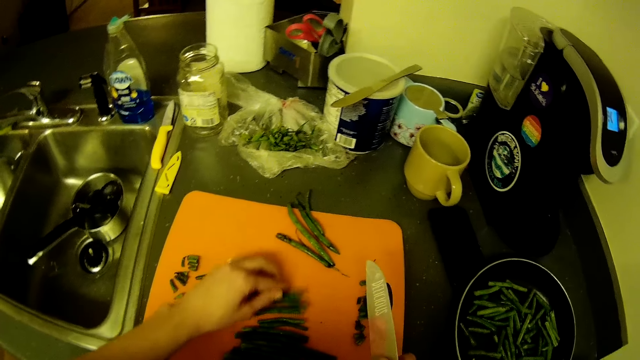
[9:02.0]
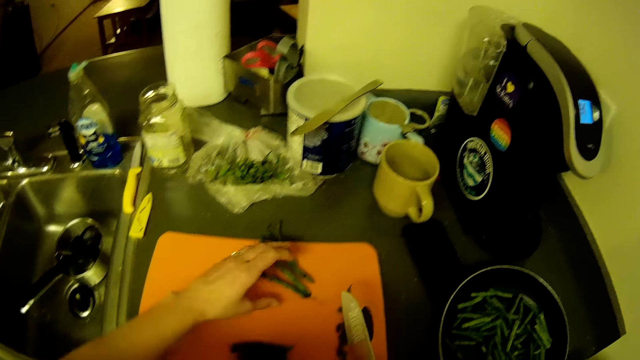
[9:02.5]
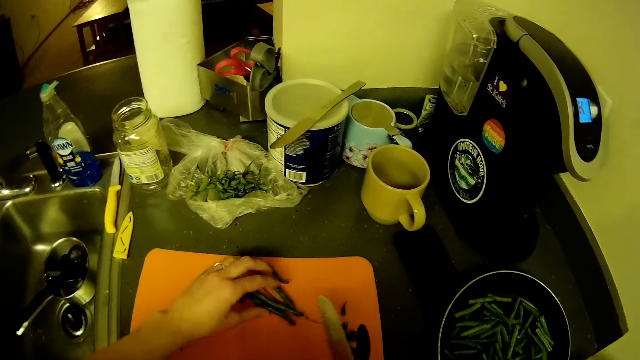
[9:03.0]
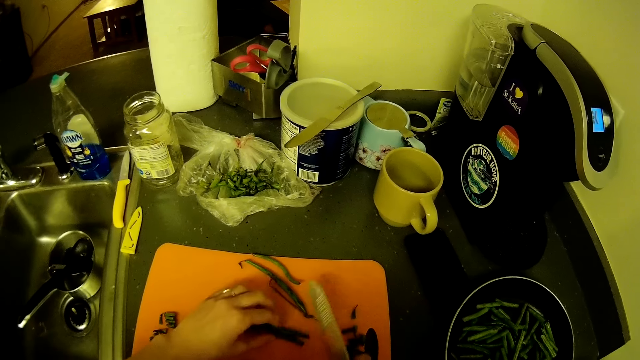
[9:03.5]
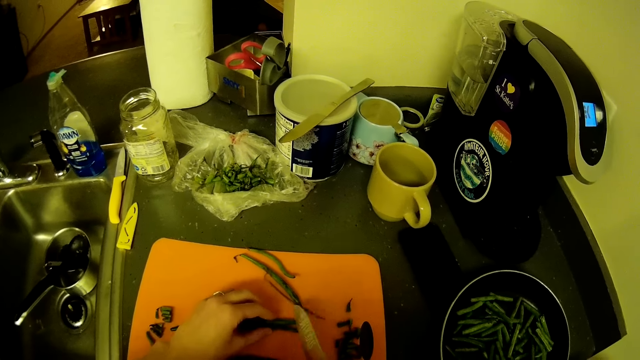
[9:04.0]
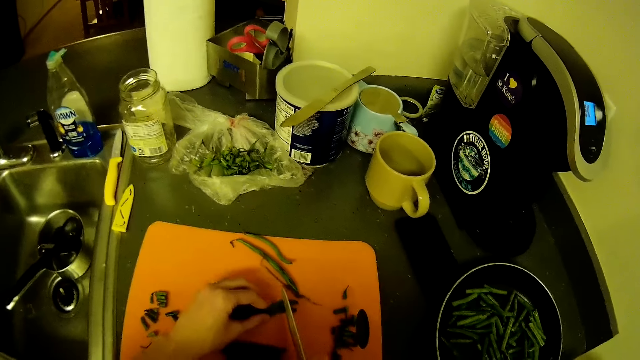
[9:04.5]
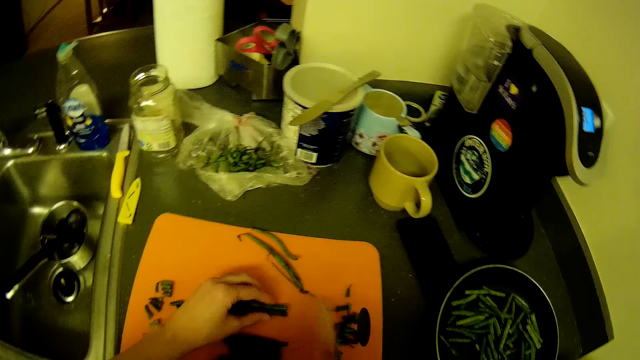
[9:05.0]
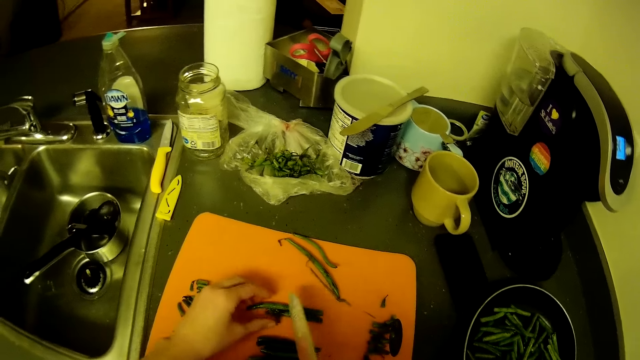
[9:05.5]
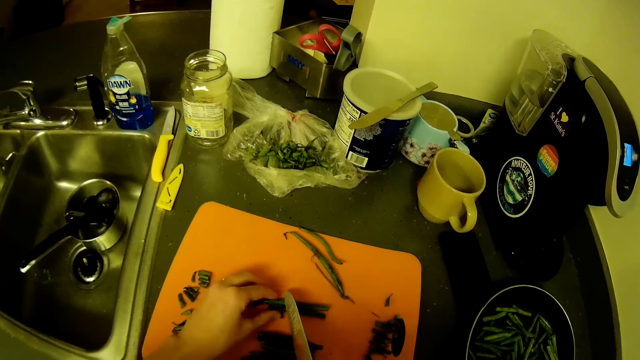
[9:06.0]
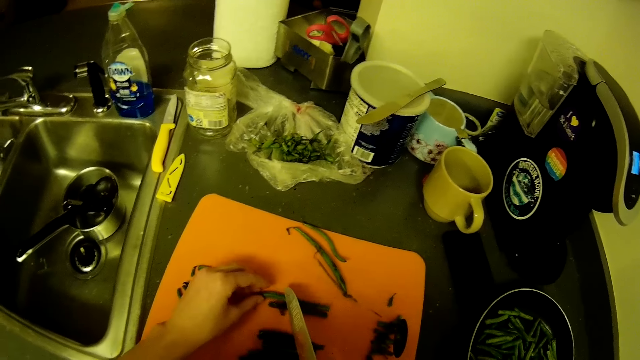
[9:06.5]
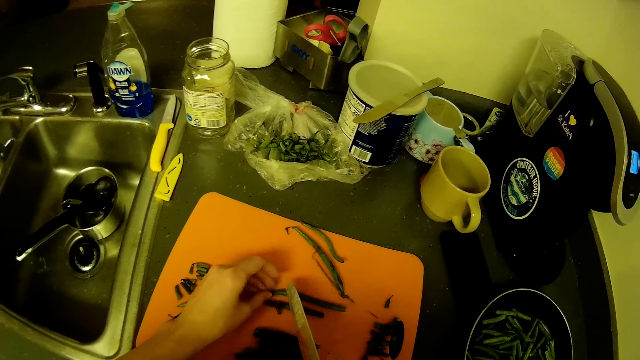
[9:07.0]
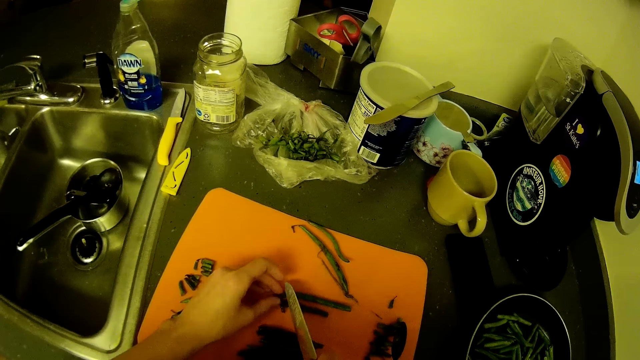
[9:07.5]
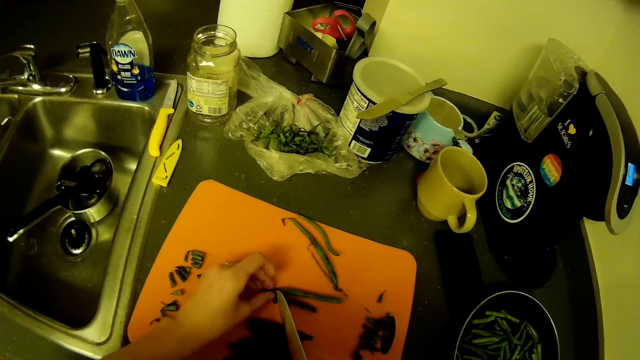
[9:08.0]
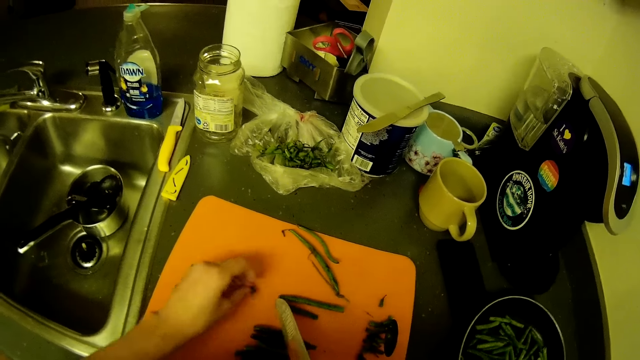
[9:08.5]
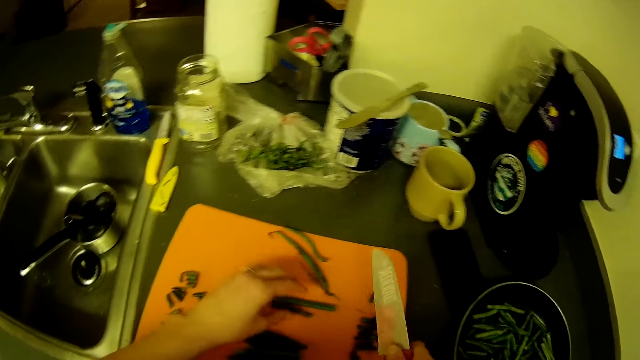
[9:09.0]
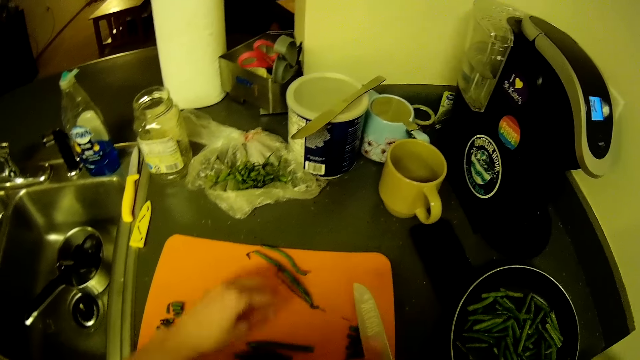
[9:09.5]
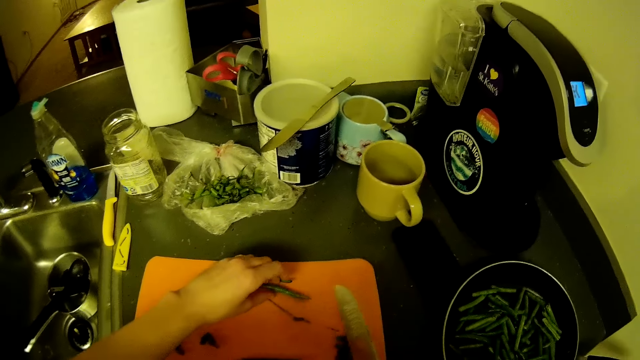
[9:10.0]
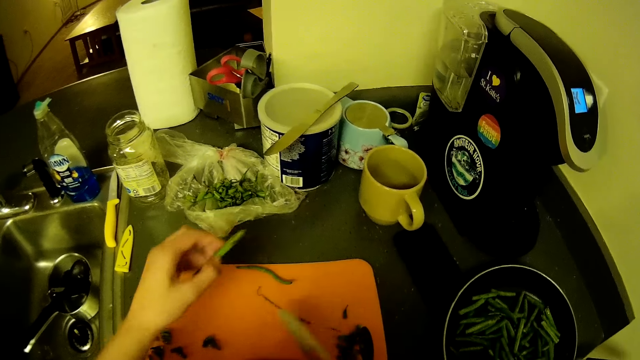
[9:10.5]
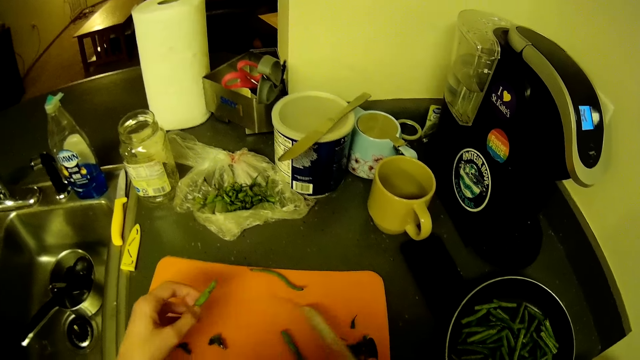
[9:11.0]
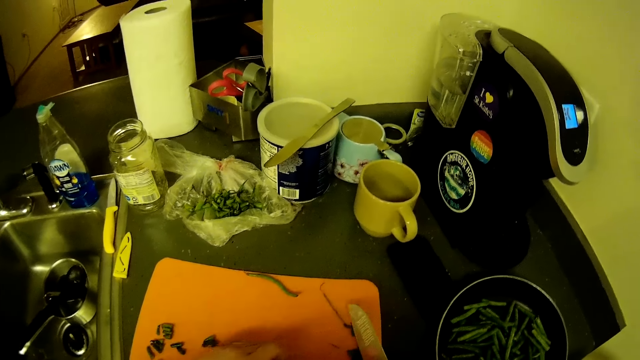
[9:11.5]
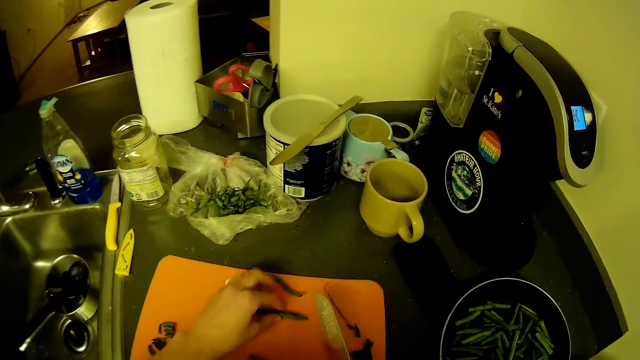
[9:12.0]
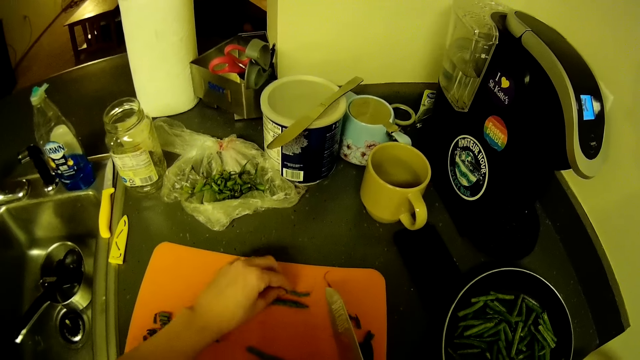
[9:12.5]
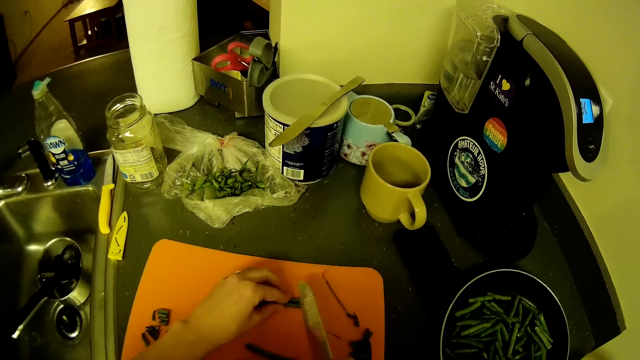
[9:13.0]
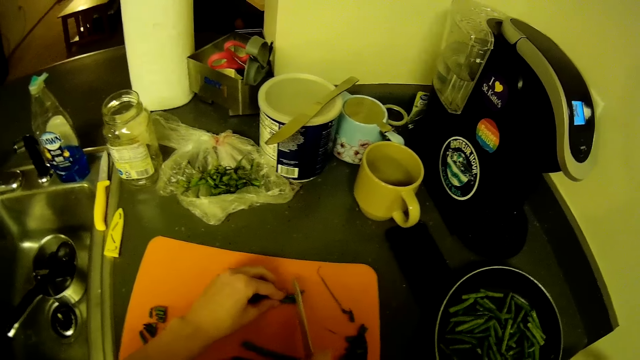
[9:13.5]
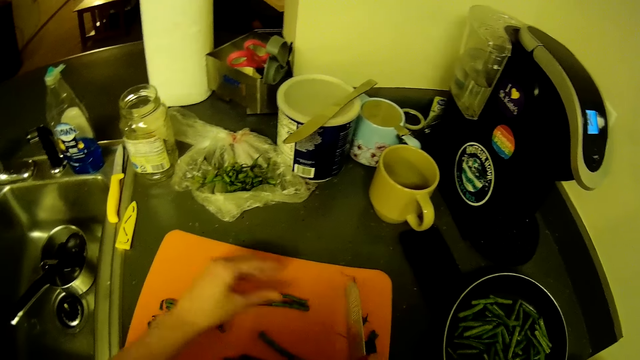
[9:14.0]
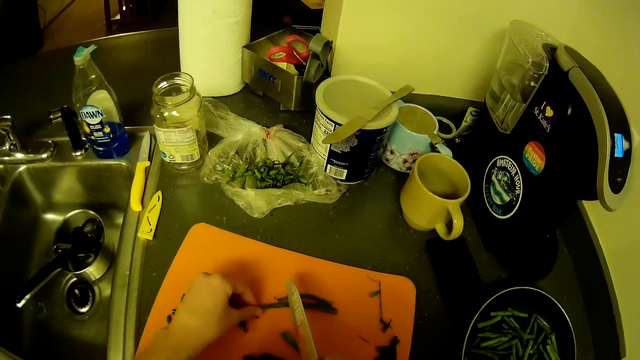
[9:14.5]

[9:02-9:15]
The camera wearer moves the green beans. She picks the green beans from the chopping board with her left hand. She cuts the green beans' edges on the chopping board with the knife. She moves the green beans. She picks the green beans from the chopping board with her left hand. She moves something with the knife. She places the green bean on the chopping board. She cuts the green beans' edges on the chopping board with the knife.

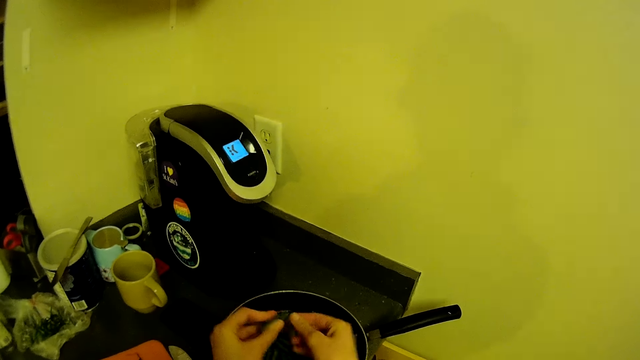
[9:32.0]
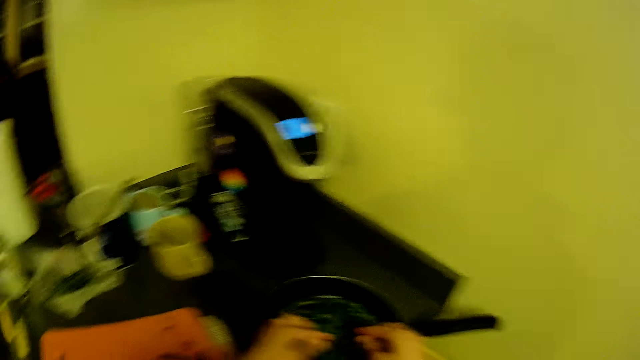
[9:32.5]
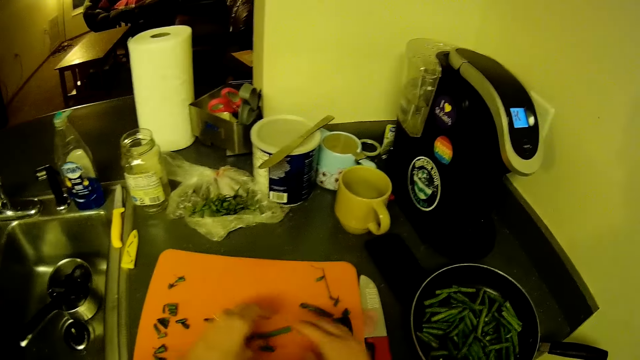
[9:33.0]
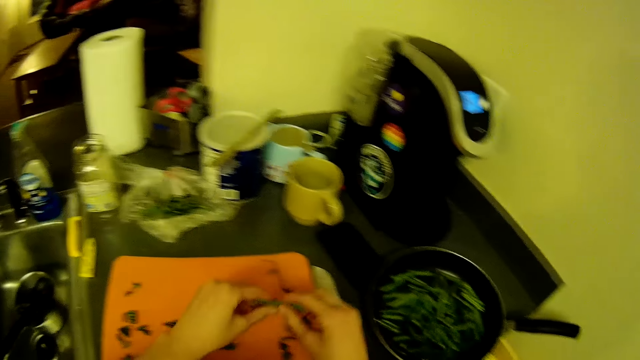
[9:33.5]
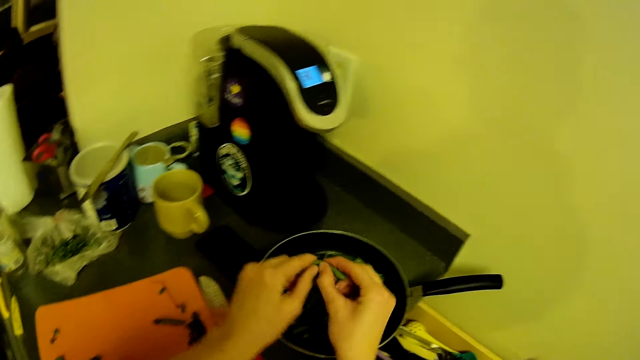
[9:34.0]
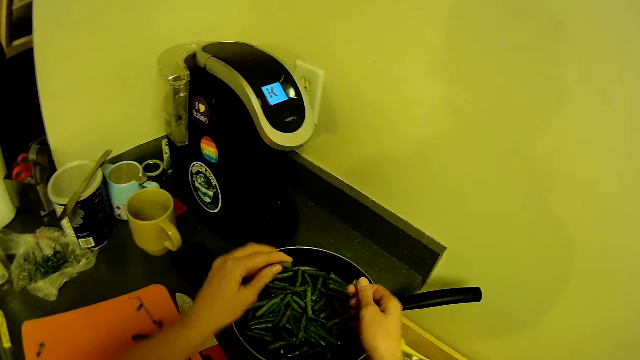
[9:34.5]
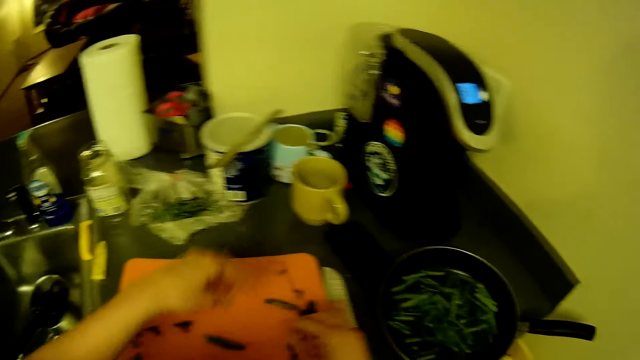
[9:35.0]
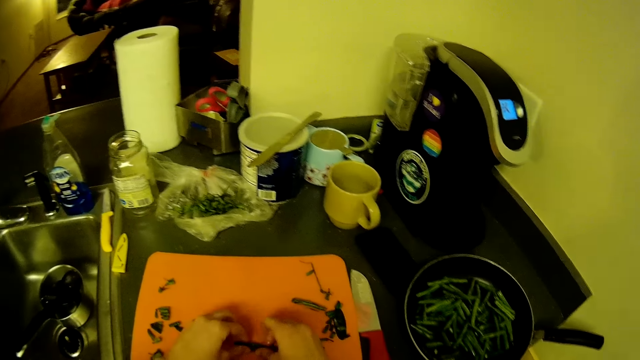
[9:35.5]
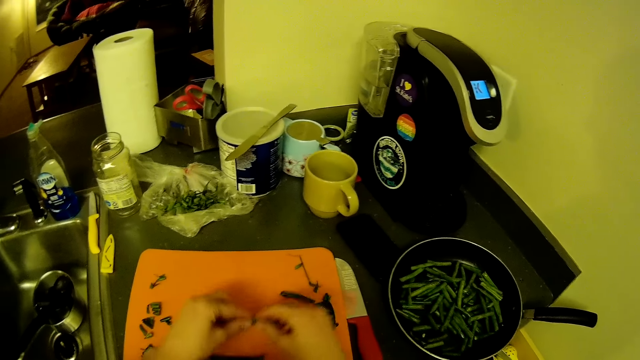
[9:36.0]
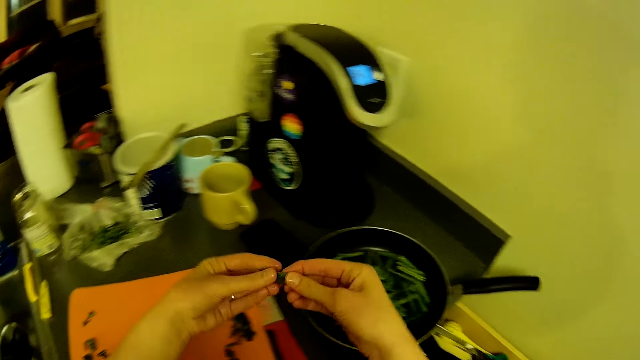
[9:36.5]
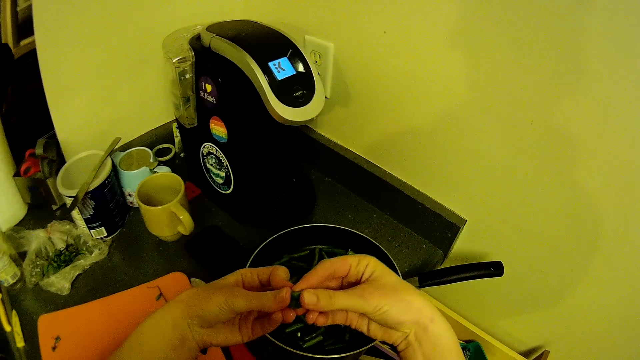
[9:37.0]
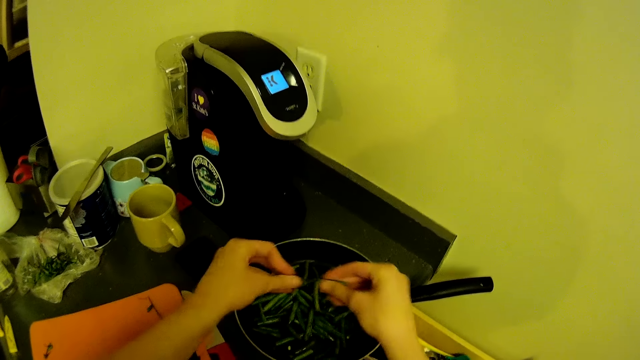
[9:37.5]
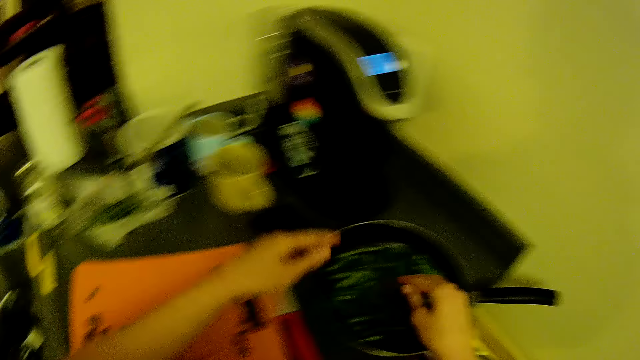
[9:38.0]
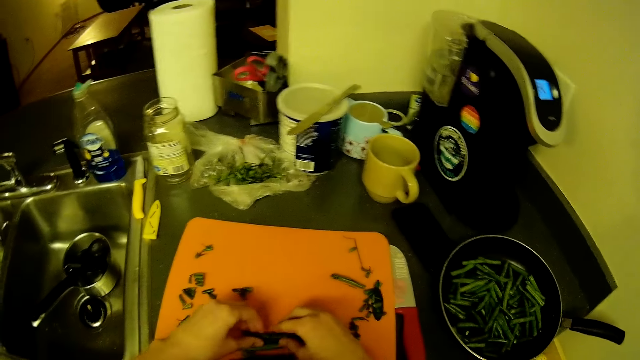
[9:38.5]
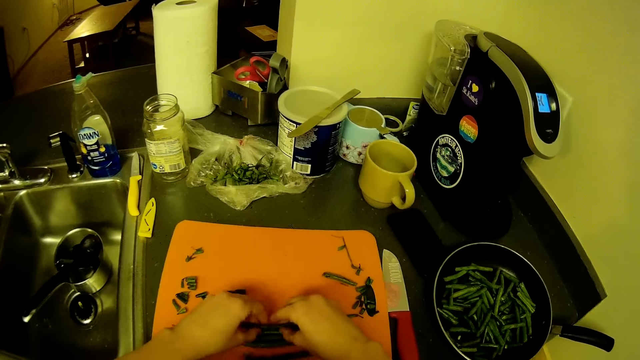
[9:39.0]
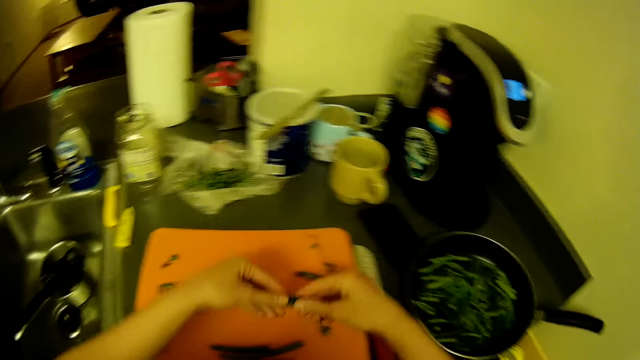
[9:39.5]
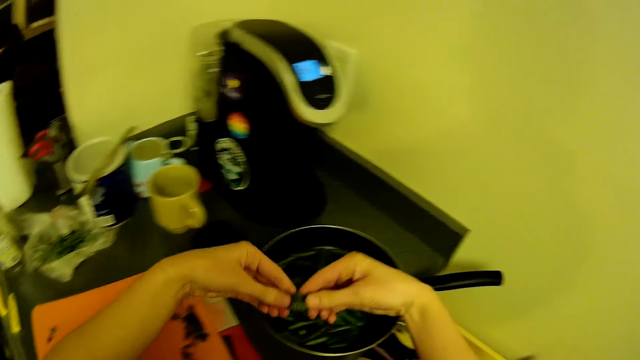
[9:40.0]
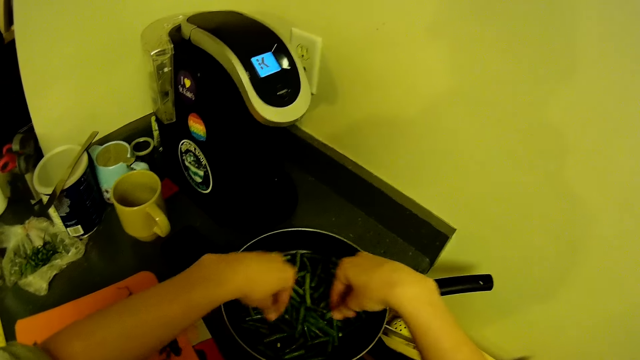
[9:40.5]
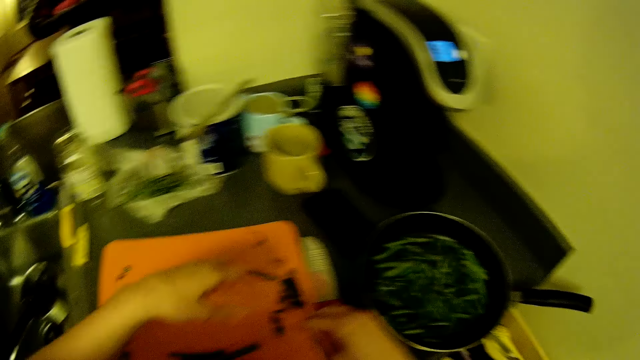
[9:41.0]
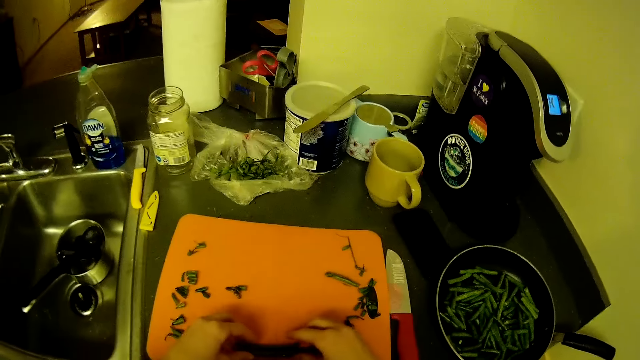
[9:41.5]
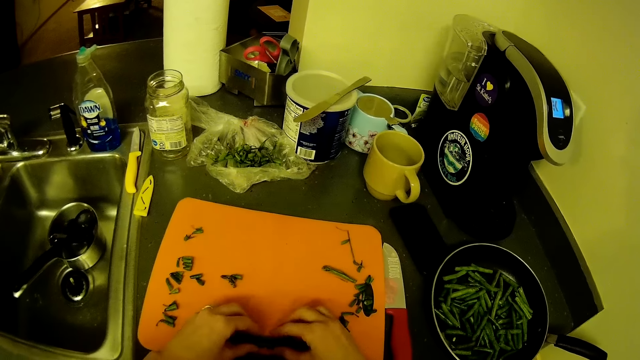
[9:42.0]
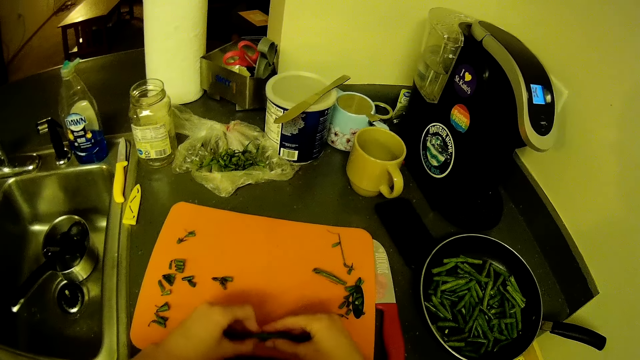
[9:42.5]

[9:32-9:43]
The camera wearer puts the French beans on the pan. They take the French beans. They put the French beans on the pan.
